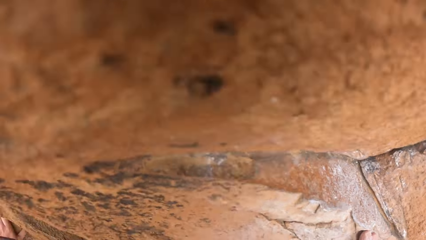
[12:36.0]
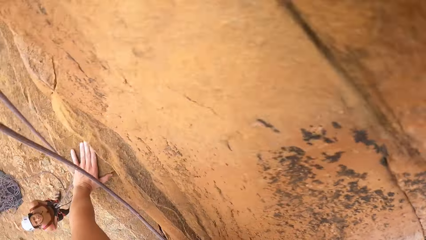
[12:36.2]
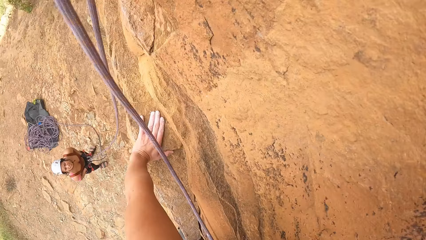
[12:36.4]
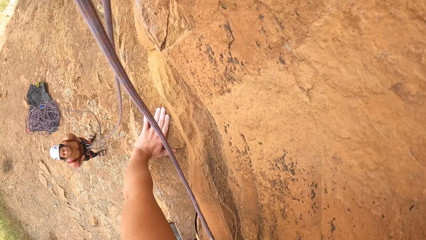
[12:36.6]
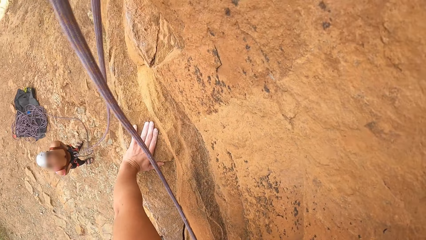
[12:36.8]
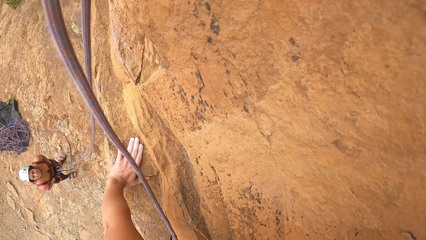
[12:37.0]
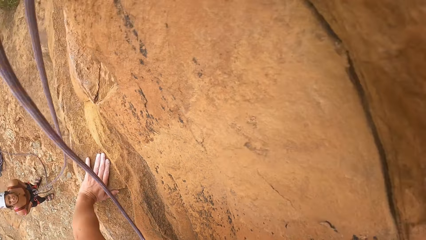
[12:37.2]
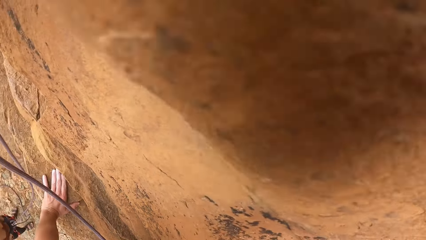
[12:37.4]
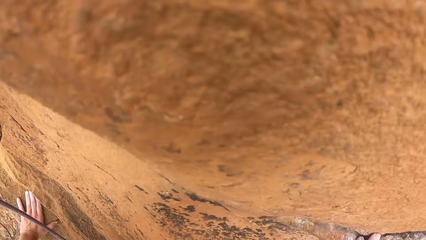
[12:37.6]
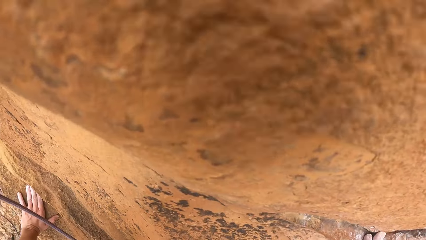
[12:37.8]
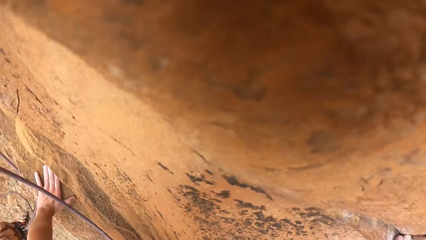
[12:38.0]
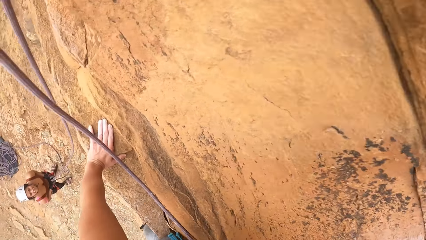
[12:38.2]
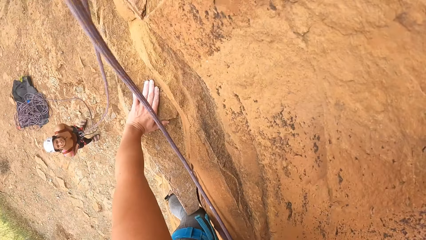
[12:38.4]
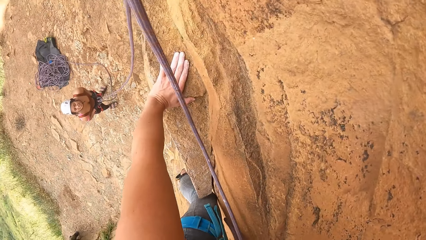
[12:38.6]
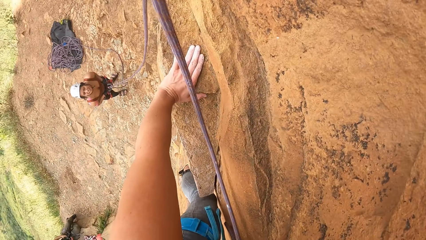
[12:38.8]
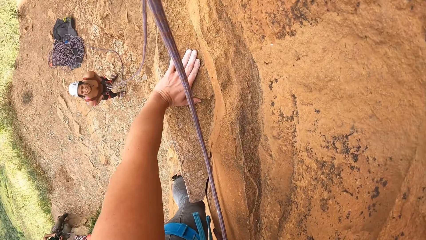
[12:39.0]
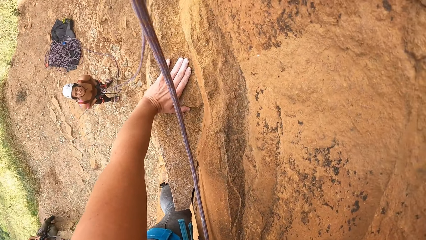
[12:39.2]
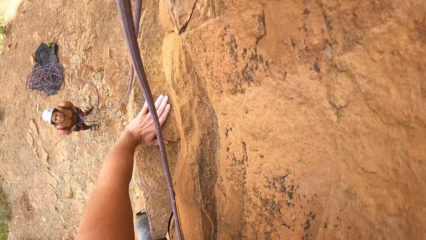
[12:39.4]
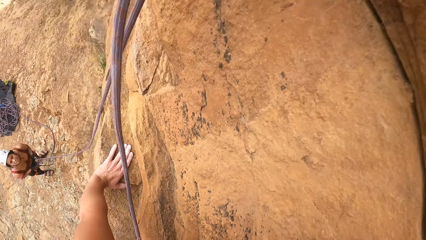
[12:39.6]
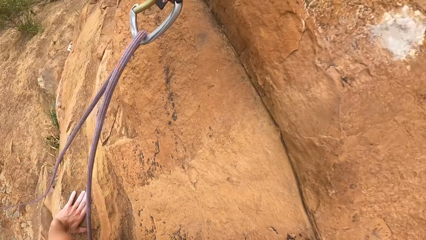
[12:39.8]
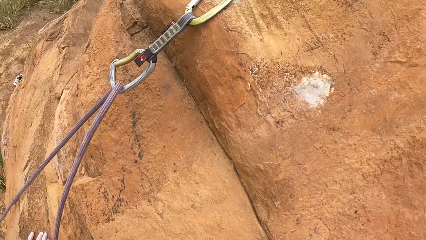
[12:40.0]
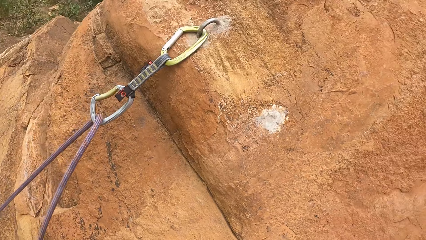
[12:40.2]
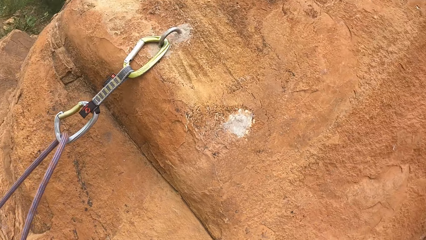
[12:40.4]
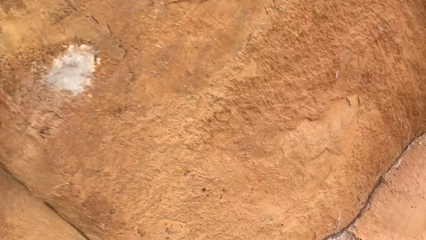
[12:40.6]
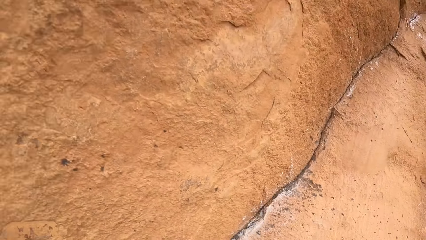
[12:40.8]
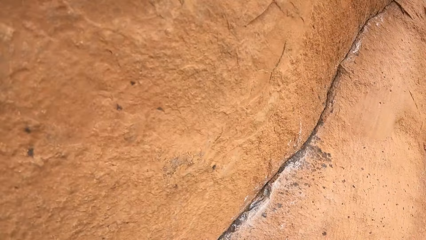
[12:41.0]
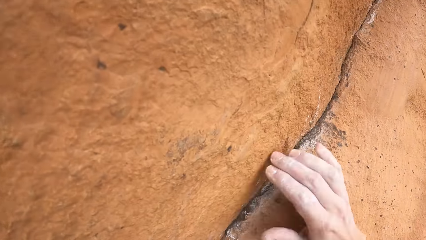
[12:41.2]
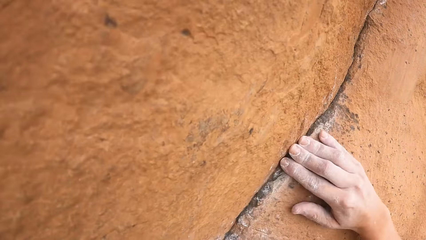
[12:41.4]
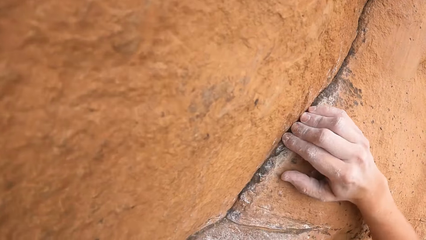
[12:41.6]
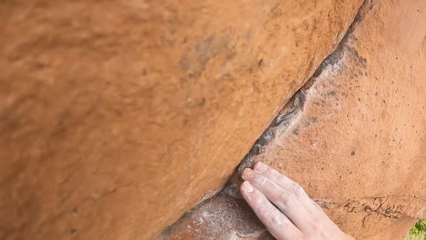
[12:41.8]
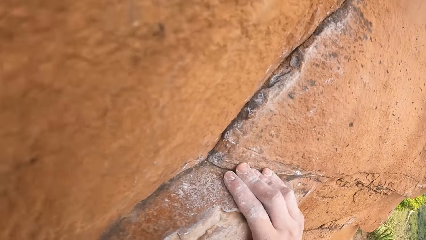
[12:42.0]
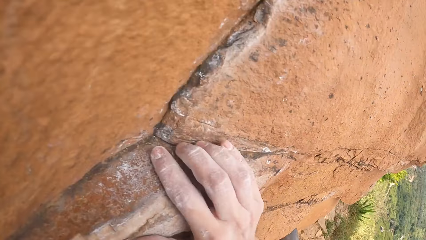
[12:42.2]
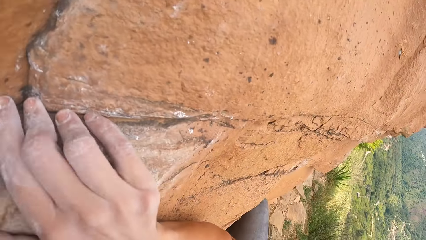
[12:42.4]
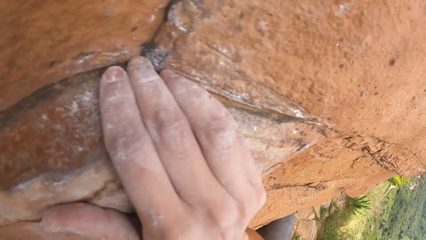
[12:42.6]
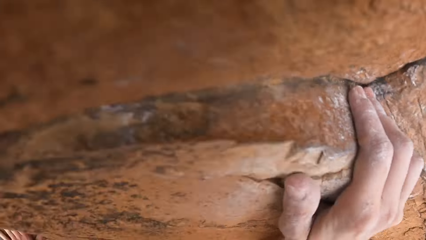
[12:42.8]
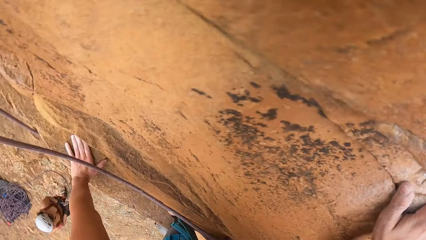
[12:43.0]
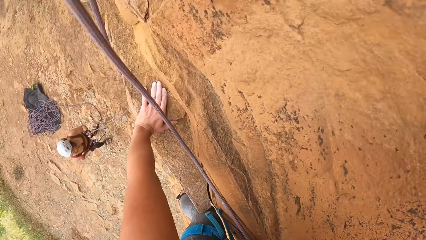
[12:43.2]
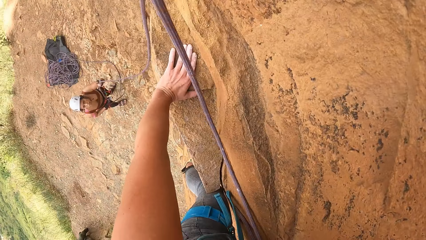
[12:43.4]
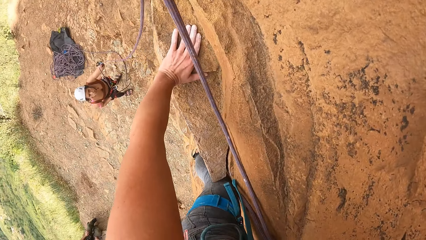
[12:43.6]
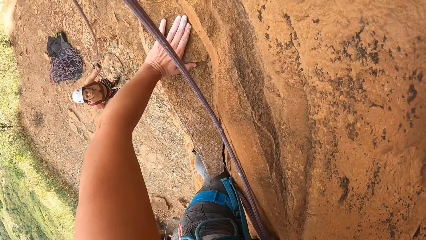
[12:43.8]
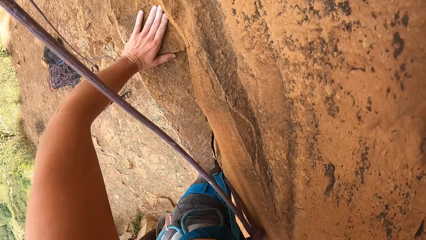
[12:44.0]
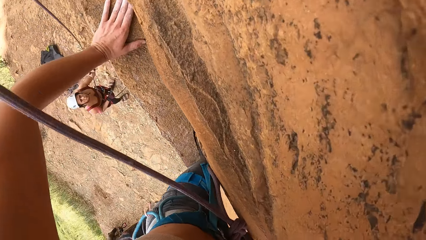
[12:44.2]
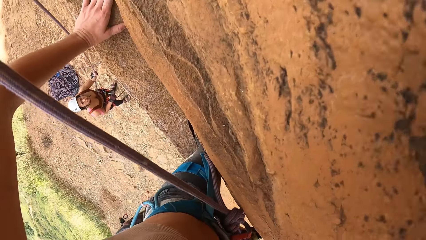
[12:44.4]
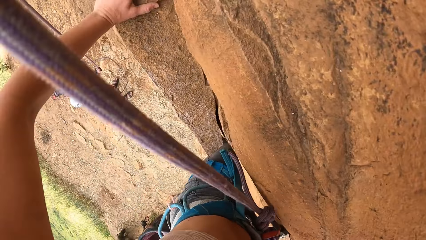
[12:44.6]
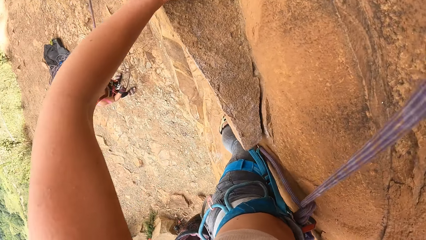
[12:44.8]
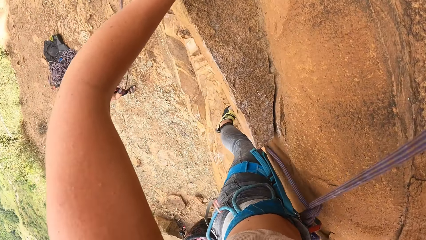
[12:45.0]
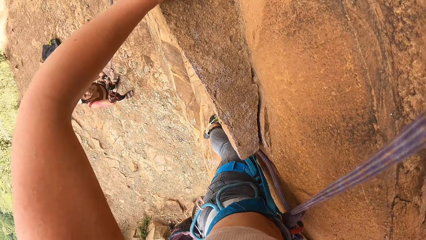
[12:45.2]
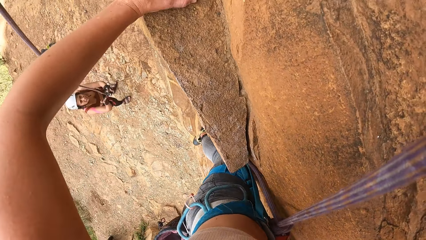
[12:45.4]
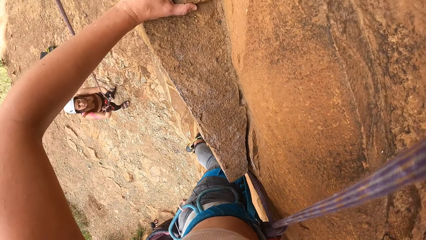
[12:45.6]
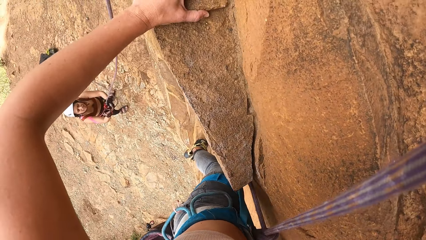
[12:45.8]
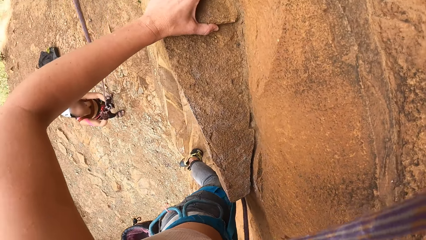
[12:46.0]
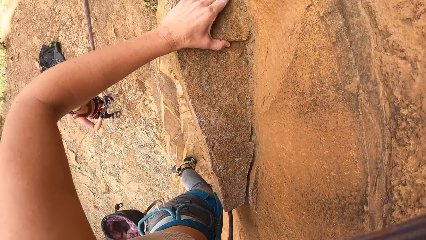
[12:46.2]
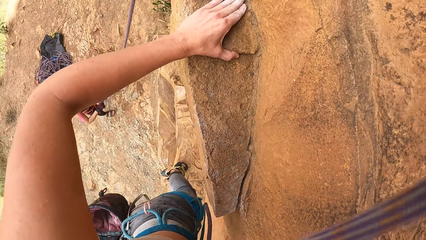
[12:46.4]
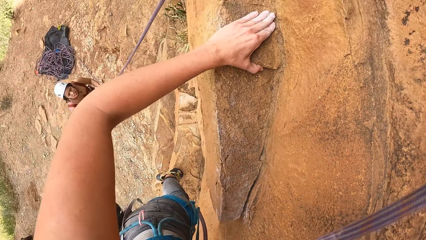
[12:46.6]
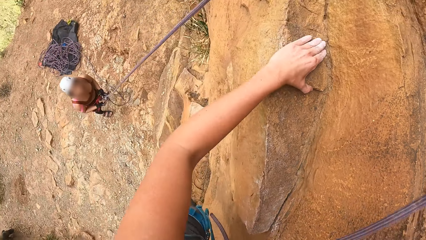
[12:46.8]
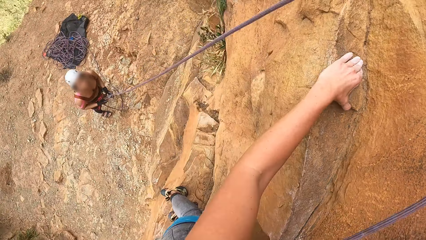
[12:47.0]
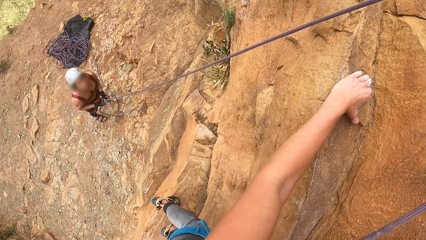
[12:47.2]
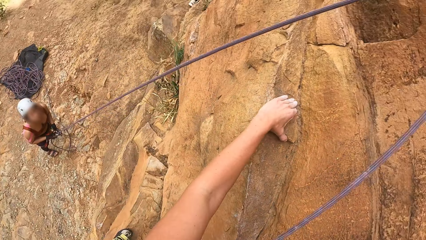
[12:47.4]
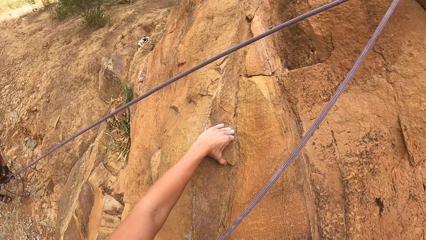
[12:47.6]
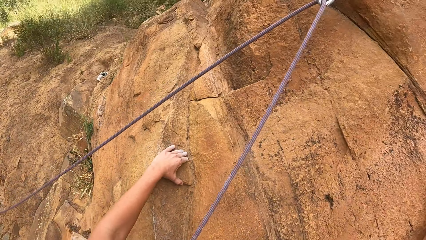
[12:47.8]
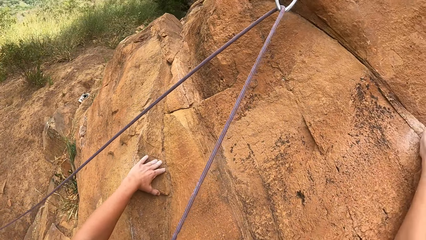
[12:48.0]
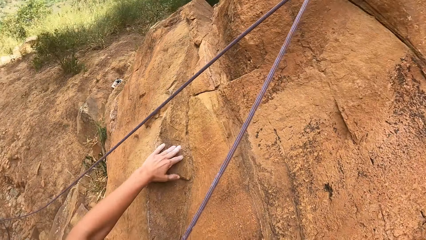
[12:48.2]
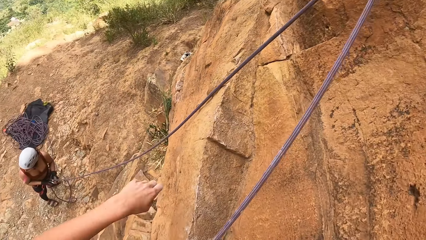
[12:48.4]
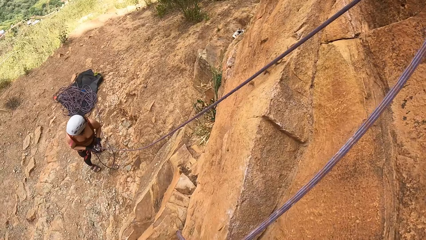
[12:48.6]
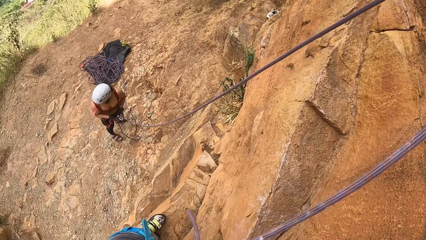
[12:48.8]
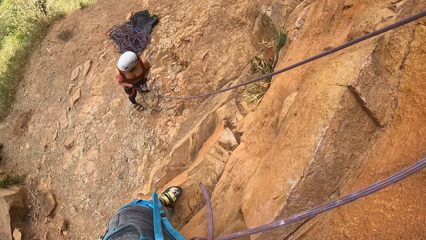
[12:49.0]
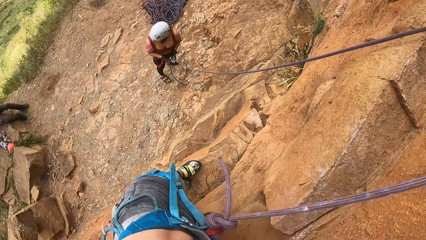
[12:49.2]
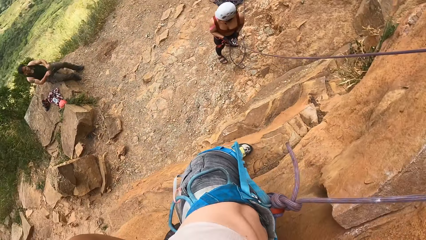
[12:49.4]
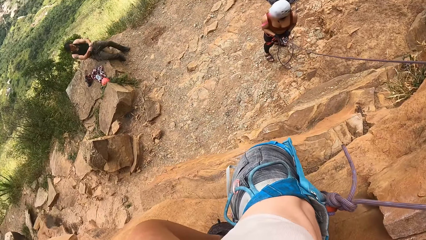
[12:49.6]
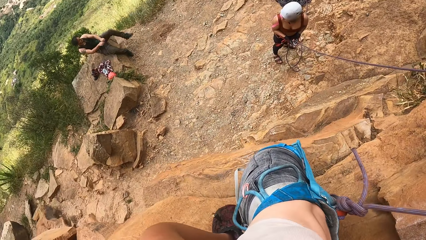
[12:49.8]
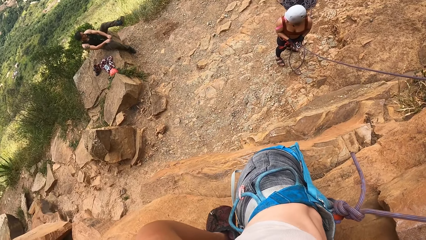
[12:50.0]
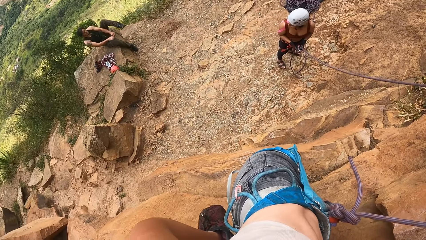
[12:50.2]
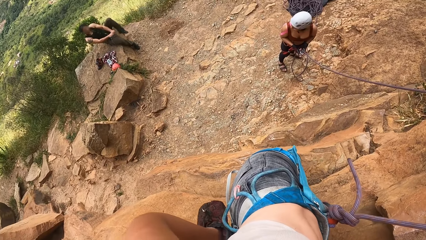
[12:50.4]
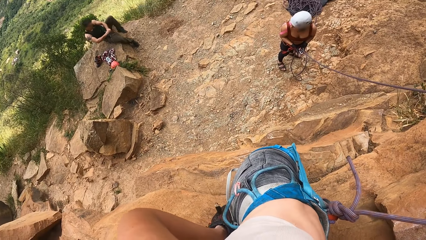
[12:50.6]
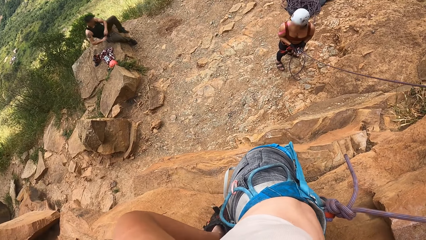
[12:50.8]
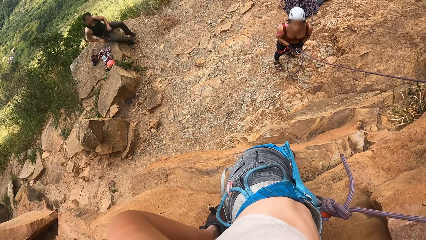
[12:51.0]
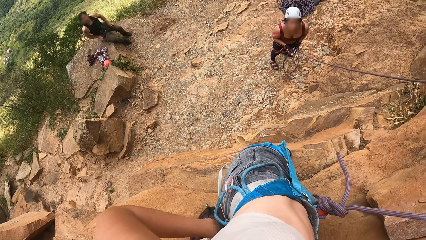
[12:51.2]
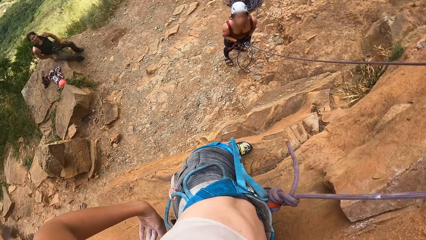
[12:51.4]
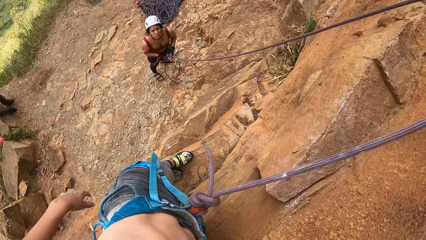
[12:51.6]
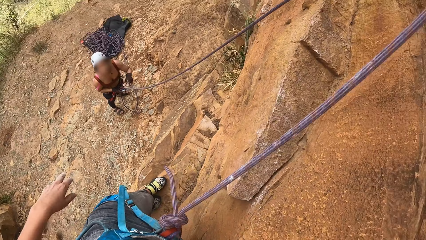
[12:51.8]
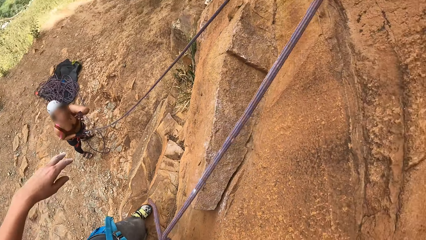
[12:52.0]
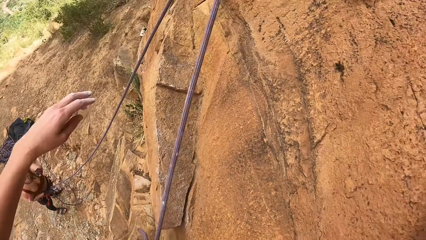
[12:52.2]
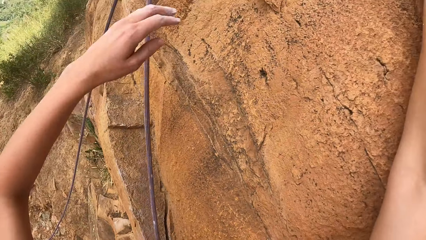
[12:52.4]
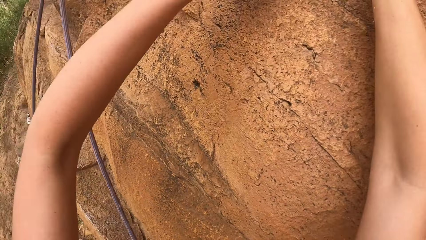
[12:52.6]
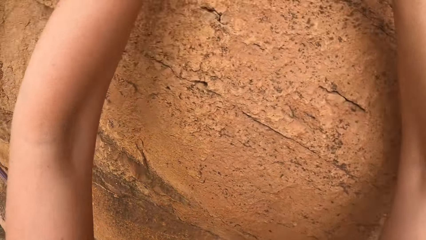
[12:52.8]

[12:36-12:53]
The camera wearer talks to a lady. She holds a rock with her right hand. She looks behind. She climbs the rock. A lady holds a hiking rope. The camera wearer stares at a man.
